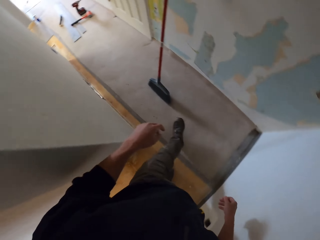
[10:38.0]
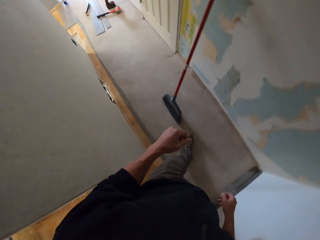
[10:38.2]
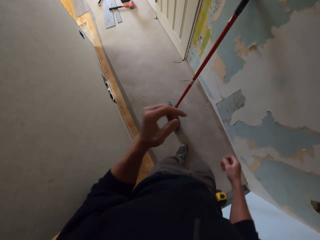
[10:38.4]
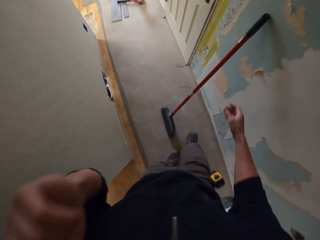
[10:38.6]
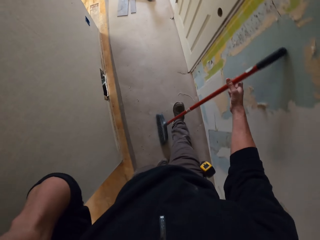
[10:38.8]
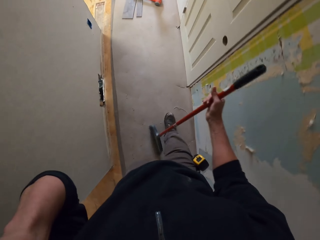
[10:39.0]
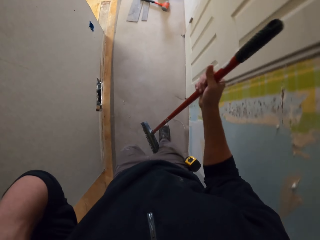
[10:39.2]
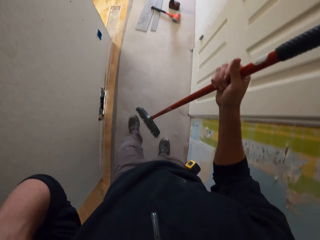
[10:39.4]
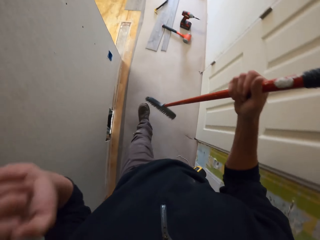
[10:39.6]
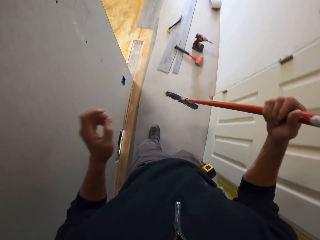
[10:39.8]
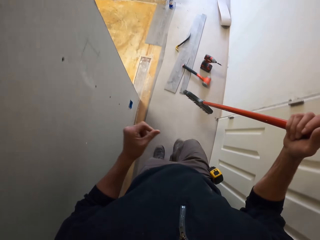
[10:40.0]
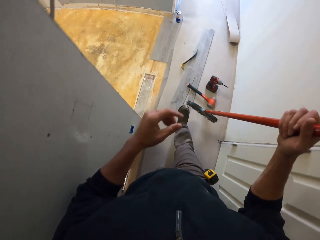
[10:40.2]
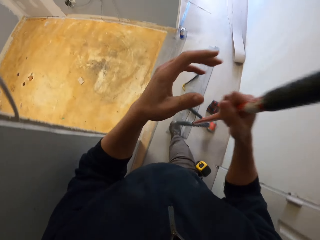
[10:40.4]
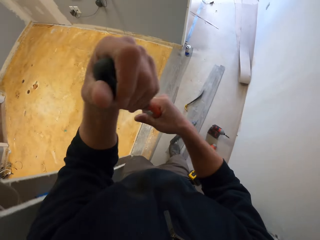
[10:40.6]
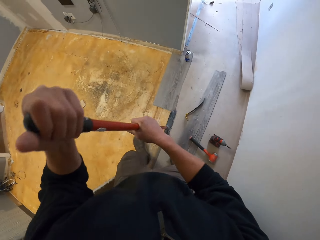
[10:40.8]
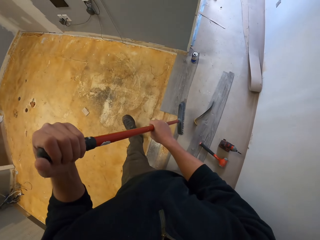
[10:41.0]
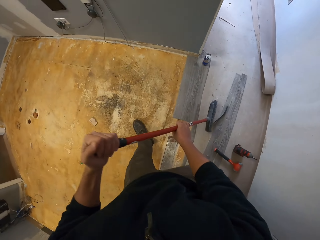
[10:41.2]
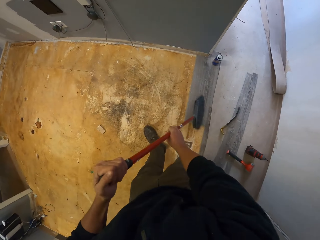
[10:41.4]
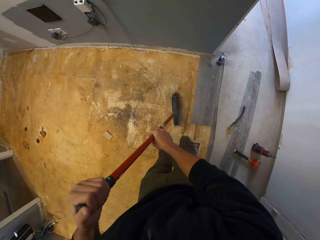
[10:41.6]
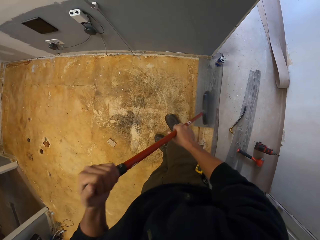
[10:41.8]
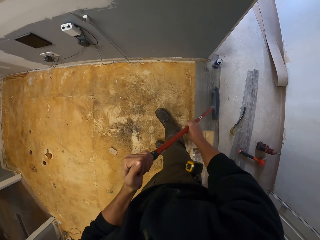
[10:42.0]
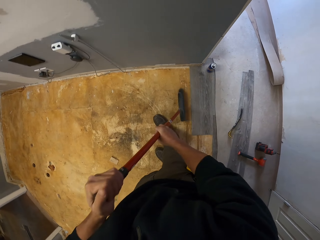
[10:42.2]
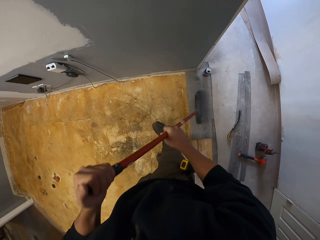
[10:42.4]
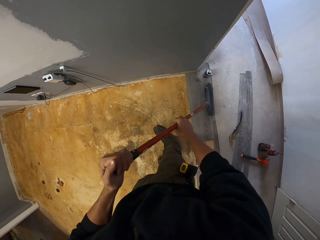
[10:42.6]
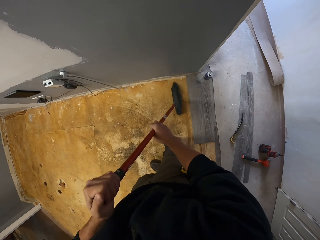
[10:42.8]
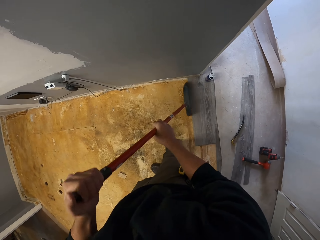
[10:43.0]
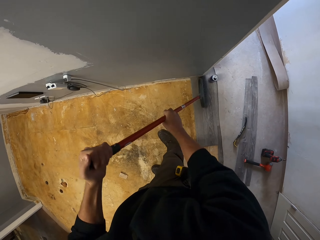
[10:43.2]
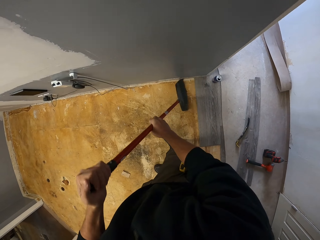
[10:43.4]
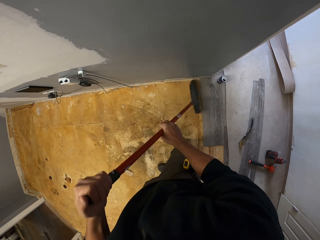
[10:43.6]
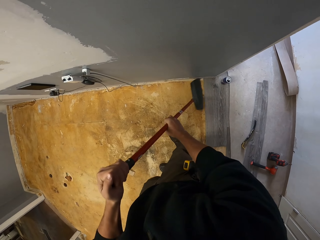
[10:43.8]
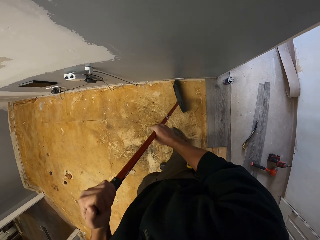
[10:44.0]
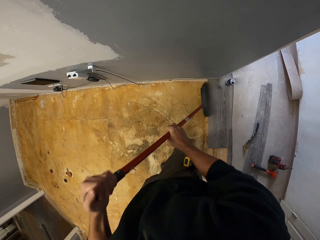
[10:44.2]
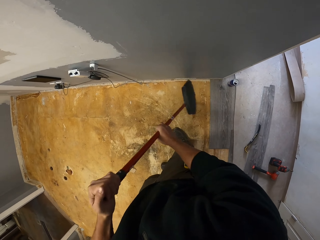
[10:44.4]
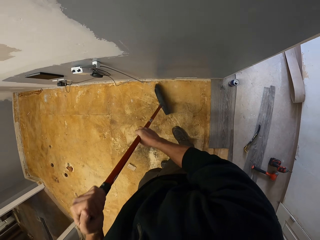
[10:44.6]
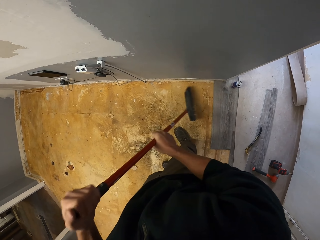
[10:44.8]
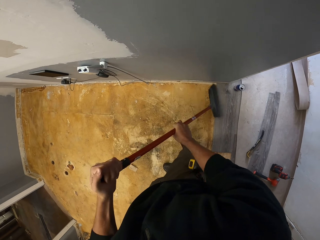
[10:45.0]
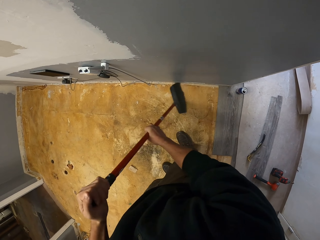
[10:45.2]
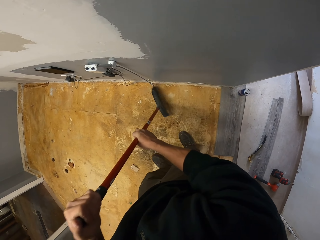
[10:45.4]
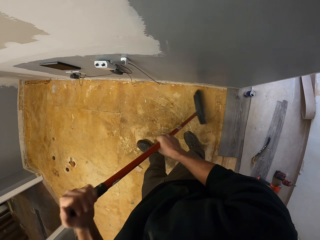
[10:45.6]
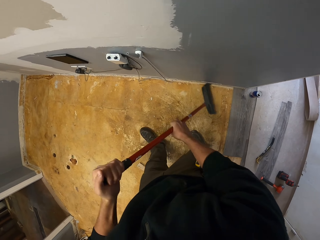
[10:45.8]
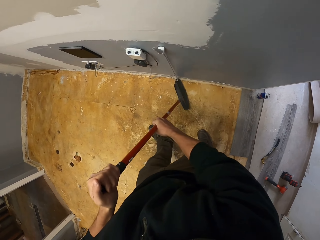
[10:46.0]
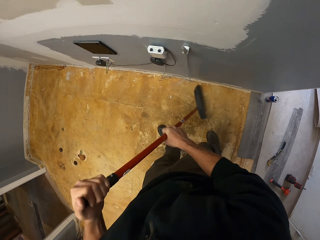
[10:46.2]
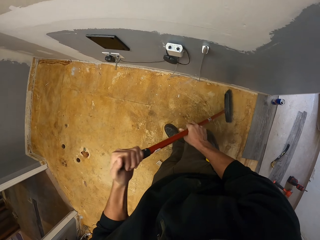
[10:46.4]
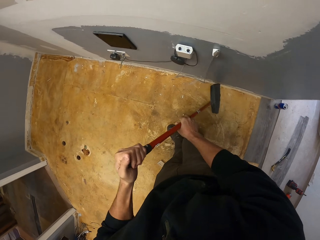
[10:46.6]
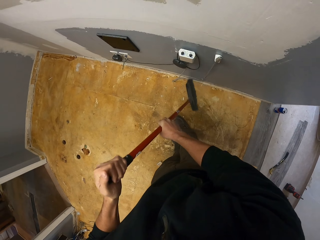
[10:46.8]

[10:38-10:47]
The camera wearer takes the plastic broom from the wall. They sweep the floor with the plastic broom.

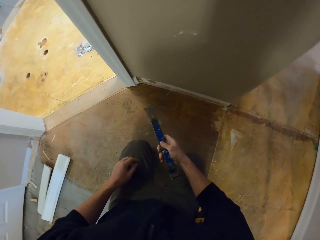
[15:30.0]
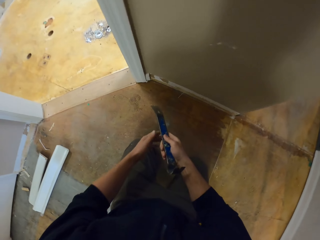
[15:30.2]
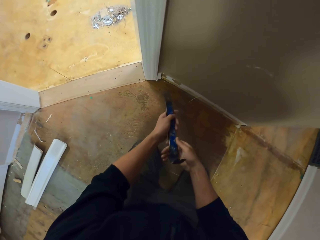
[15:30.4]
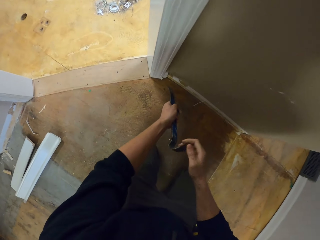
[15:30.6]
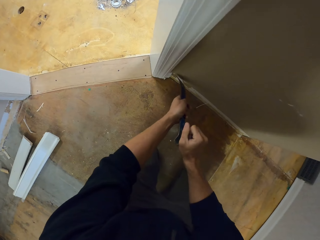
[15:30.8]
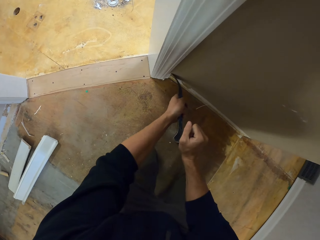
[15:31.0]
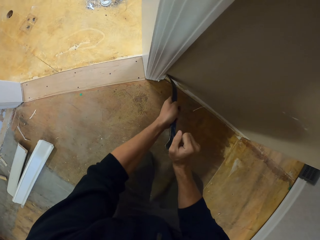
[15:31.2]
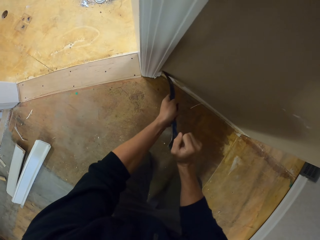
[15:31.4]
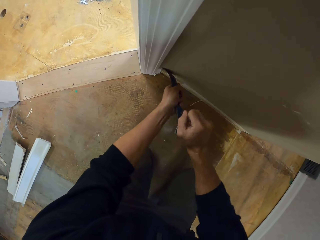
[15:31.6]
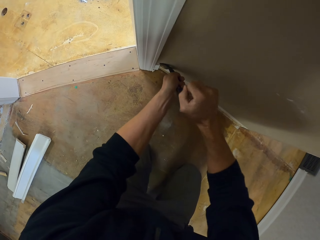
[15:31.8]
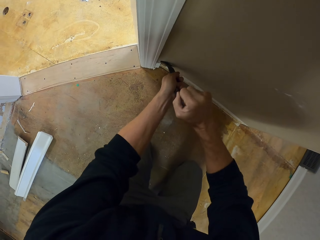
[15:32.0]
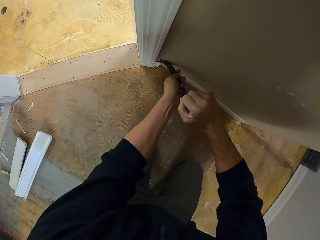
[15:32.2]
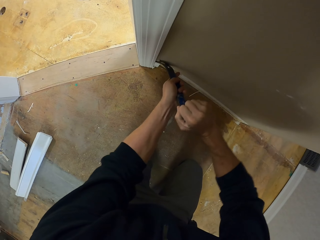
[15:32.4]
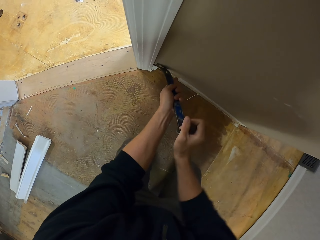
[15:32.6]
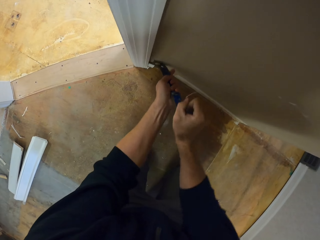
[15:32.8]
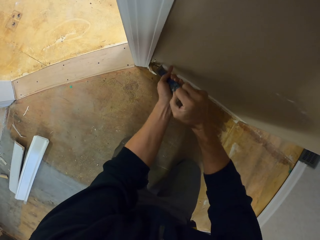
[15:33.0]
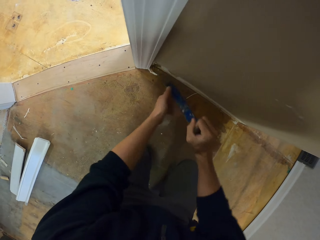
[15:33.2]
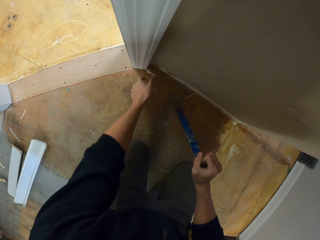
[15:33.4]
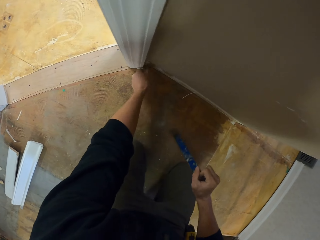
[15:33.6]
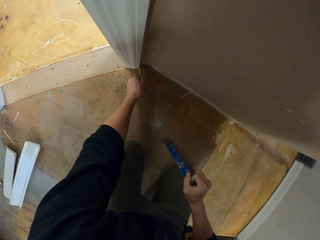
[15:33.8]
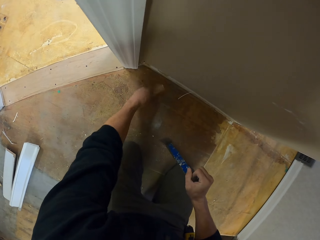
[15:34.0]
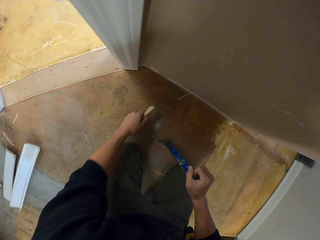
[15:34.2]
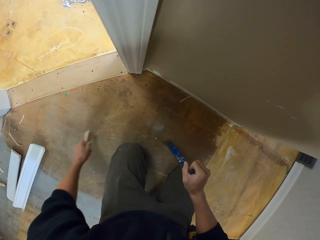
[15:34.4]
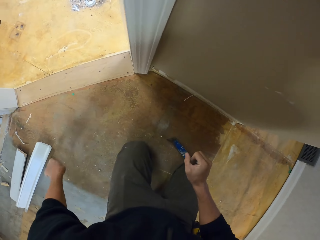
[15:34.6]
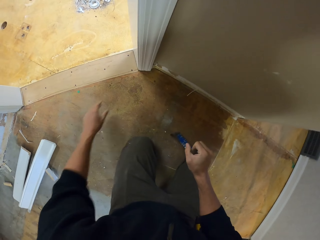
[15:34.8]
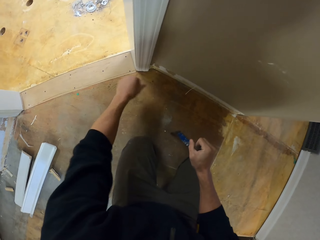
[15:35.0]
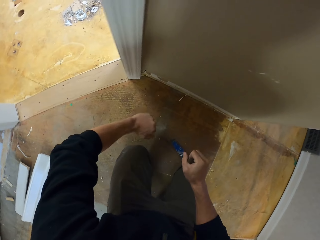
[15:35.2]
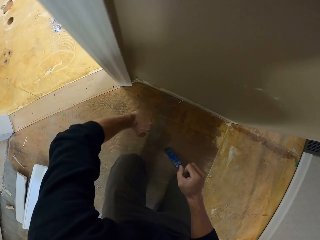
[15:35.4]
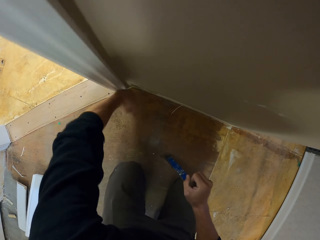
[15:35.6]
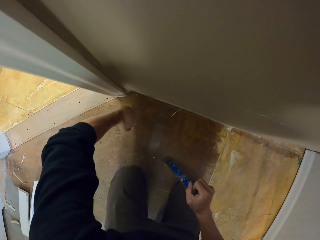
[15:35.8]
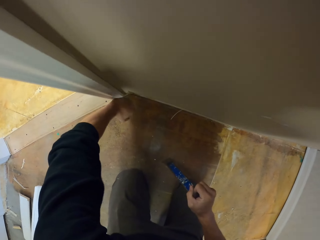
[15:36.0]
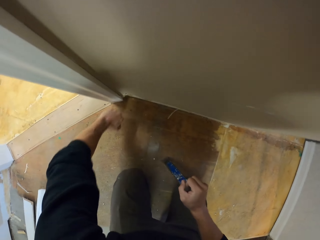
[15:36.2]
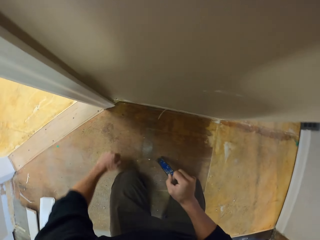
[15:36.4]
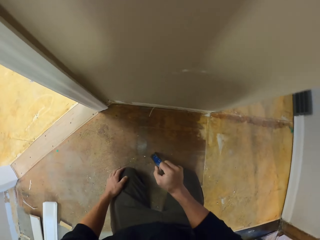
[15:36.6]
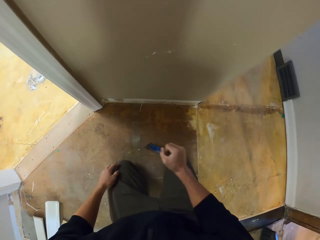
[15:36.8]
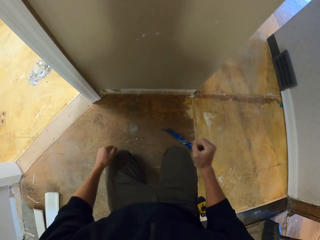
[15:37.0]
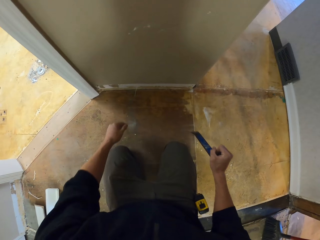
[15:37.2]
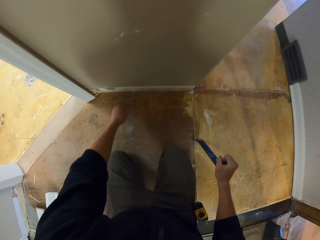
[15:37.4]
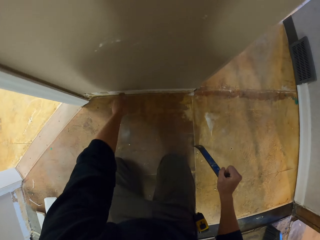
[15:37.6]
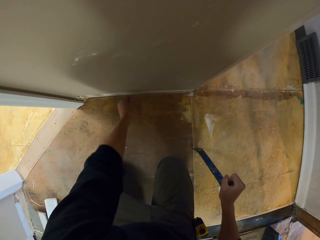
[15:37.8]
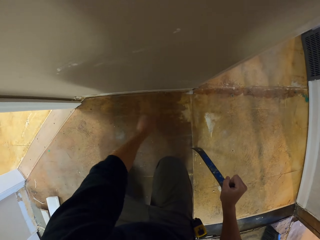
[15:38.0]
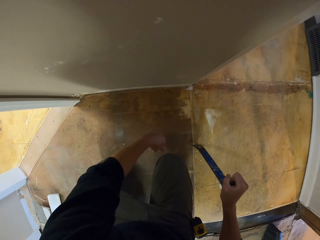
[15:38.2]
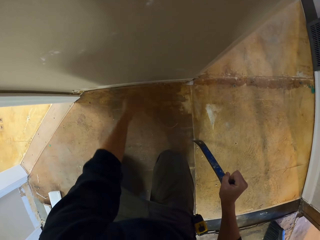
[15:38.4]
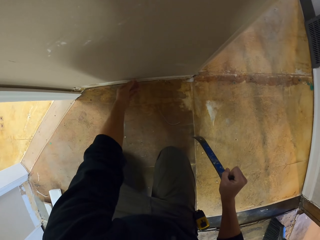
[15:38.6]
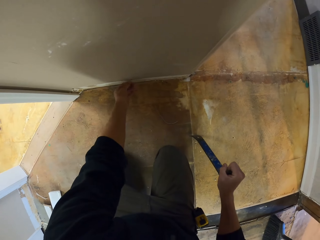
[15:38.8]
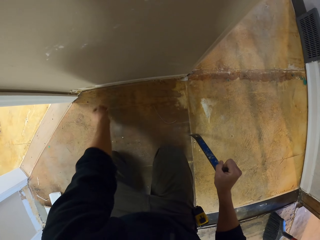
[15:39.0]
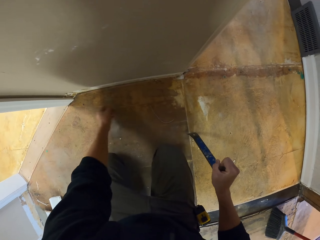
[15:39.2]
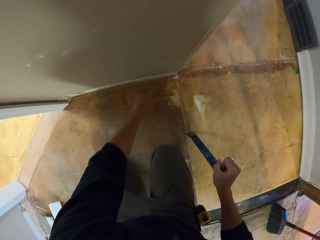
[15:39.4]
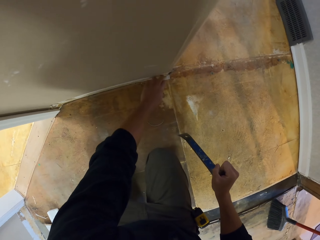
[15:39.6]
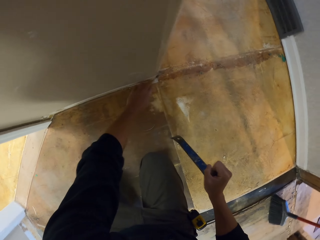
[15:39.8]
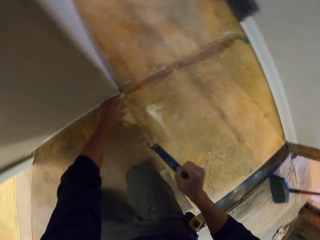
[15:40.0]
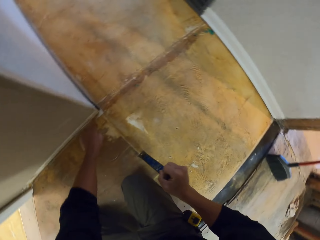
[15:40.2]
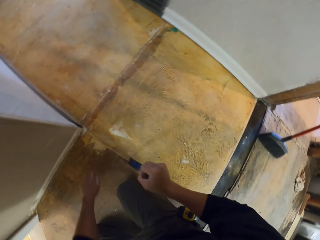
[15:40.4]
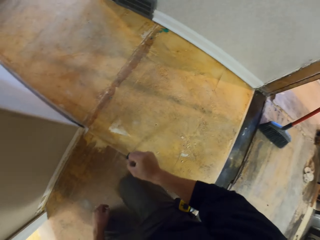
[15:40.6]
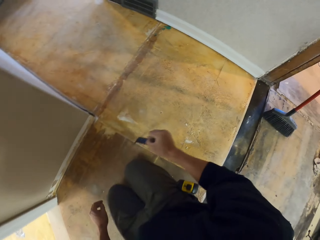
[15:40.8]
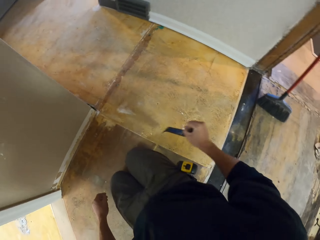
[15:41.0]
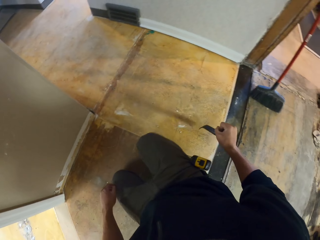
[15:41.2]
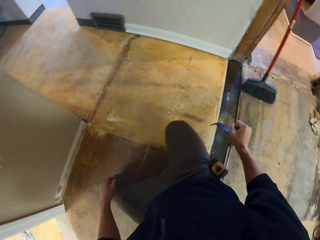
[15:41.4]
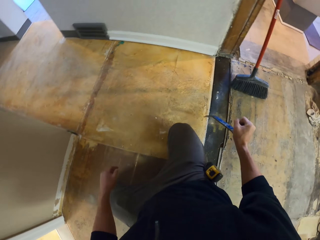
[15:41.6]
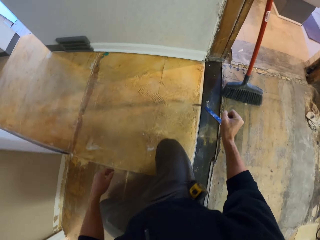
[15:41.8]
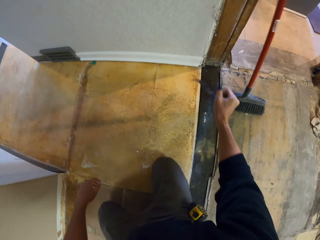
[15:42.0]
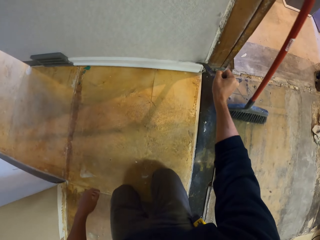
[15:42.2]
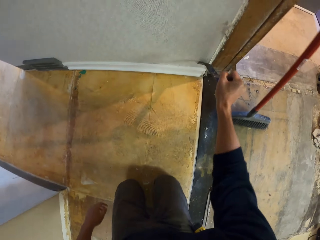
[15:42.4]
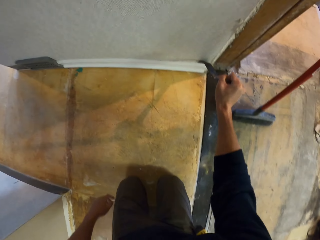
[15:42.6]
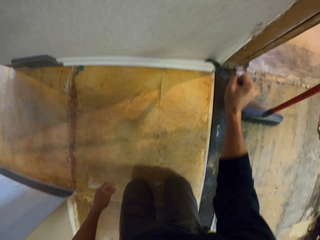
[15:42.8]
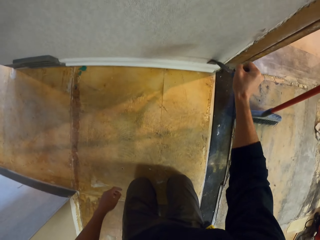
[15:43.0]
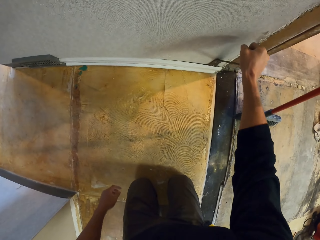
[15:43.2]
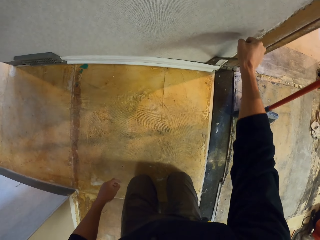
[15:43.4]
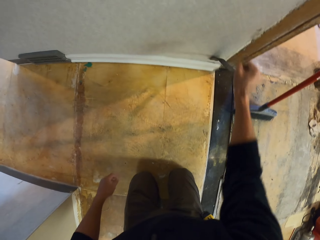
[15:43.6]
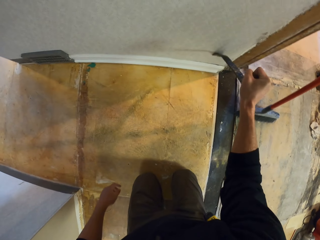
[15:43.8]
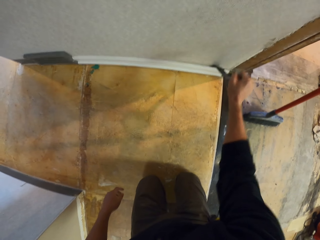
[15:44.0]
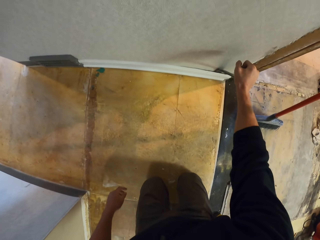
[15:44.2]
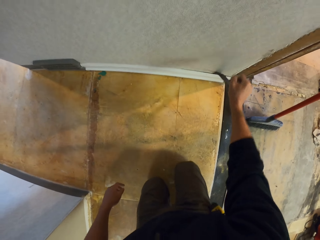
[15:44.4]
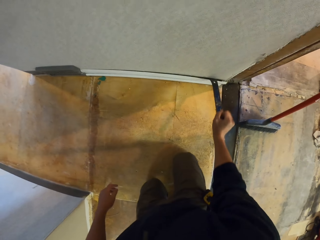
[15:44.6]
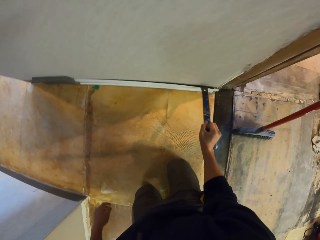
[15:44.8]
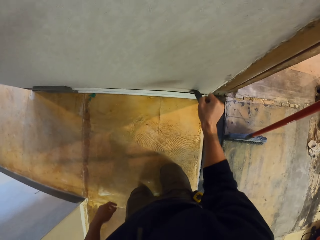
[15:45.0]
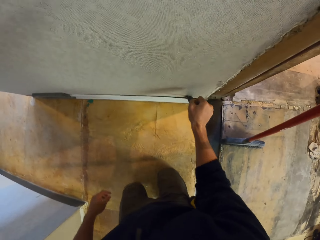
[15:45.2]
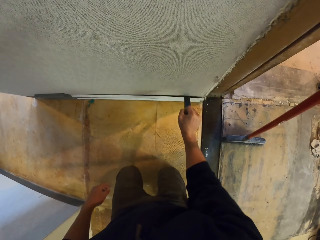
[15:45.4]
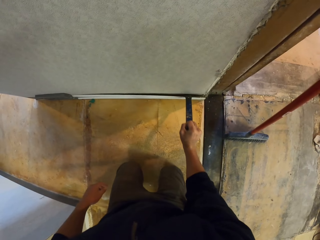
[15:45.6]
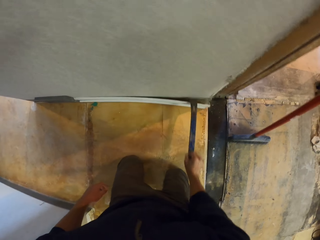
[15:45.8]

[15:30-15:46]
The camera wearer removes a piece of wood with a crowbar. They put the piece of wood on the floor. They hit the door frame with a hand. They pull a piece of wood from the wall. They move. They remove a piece of wood from the wall.
